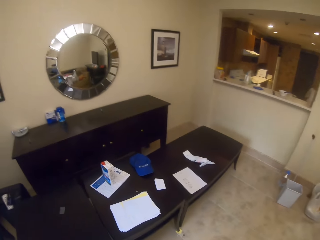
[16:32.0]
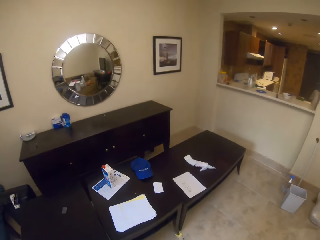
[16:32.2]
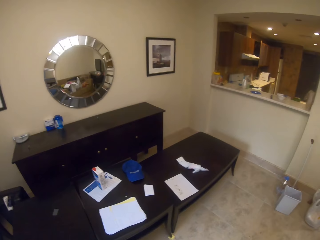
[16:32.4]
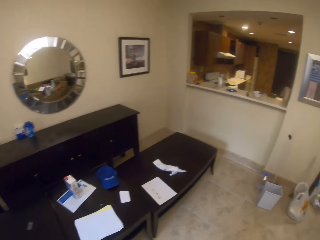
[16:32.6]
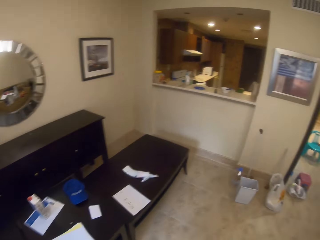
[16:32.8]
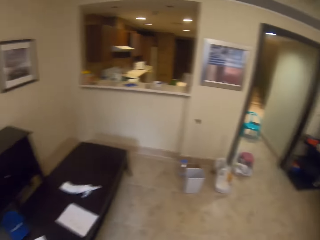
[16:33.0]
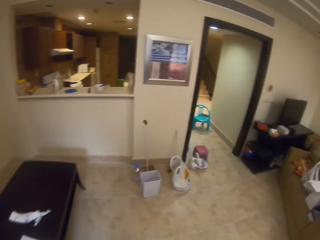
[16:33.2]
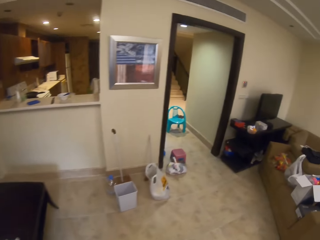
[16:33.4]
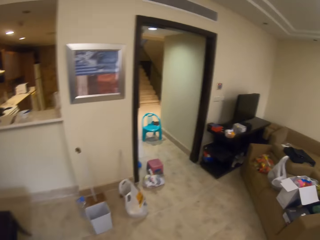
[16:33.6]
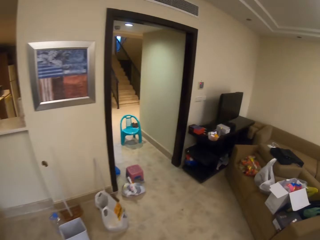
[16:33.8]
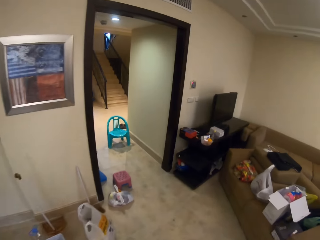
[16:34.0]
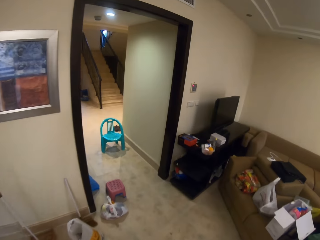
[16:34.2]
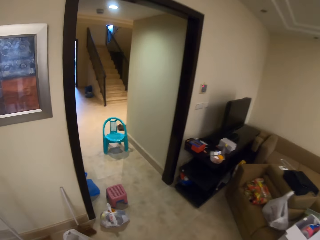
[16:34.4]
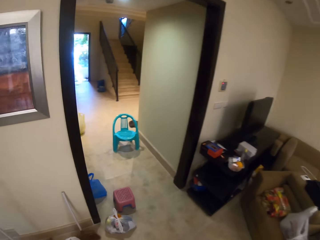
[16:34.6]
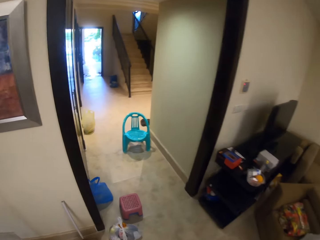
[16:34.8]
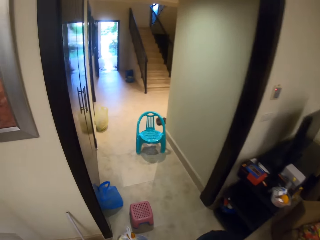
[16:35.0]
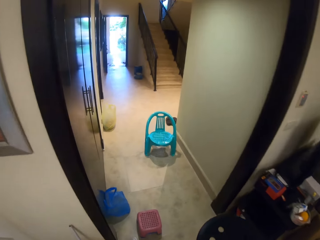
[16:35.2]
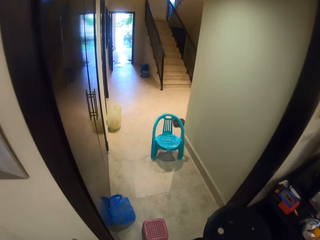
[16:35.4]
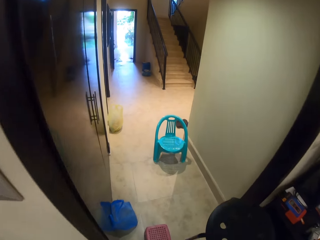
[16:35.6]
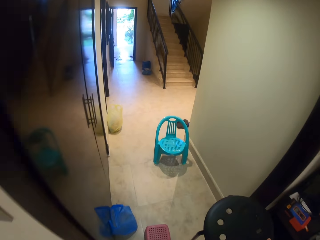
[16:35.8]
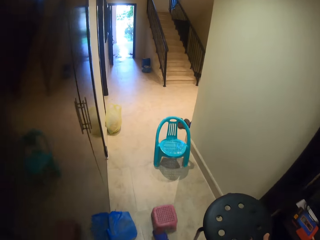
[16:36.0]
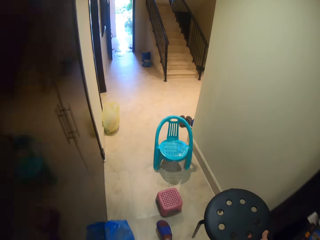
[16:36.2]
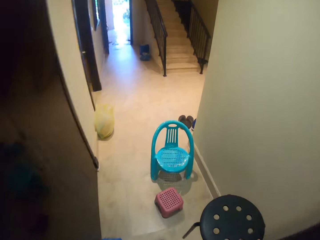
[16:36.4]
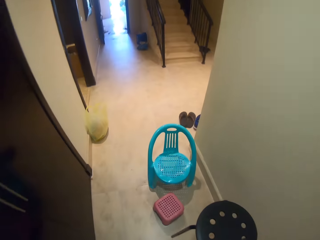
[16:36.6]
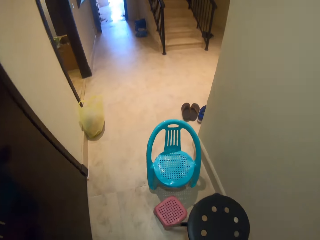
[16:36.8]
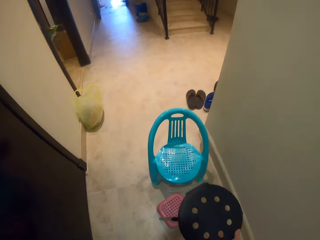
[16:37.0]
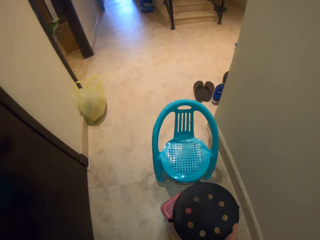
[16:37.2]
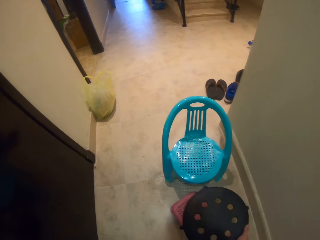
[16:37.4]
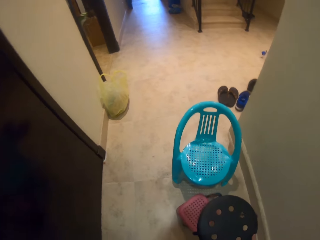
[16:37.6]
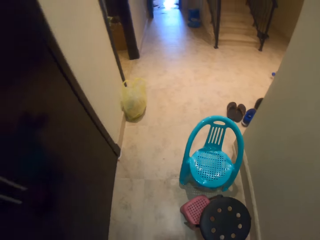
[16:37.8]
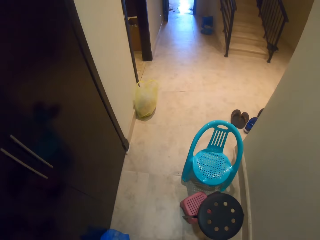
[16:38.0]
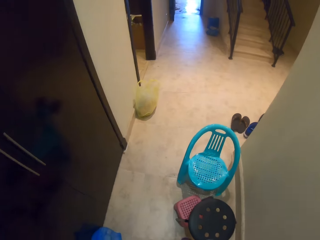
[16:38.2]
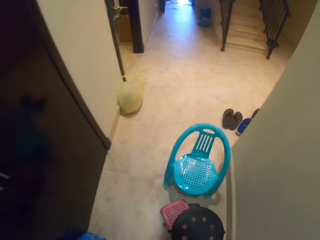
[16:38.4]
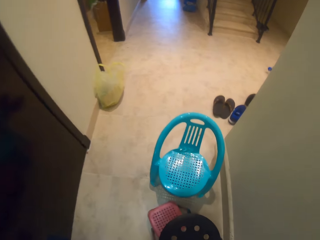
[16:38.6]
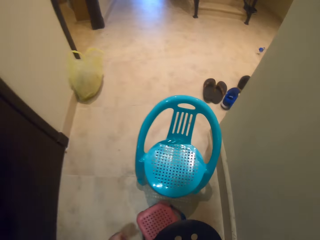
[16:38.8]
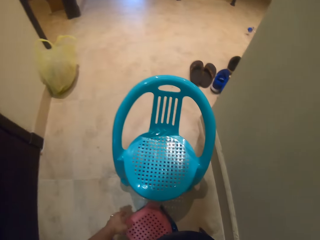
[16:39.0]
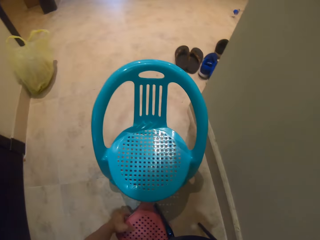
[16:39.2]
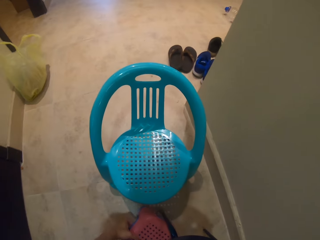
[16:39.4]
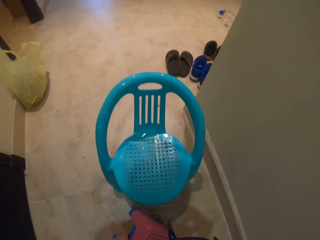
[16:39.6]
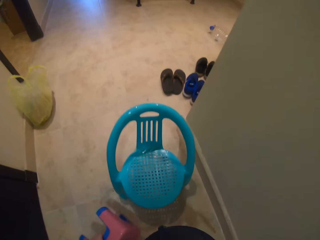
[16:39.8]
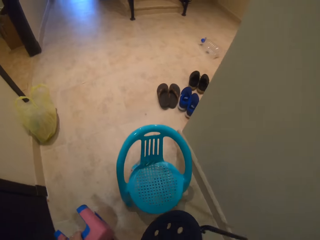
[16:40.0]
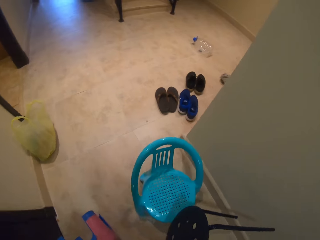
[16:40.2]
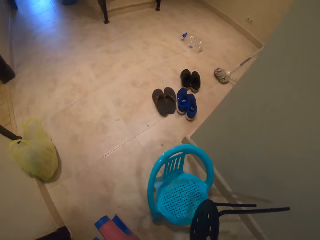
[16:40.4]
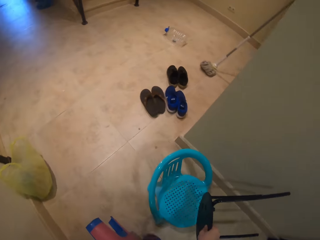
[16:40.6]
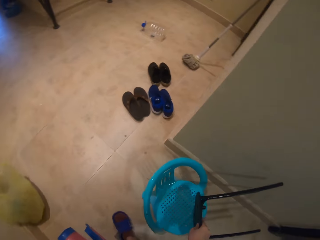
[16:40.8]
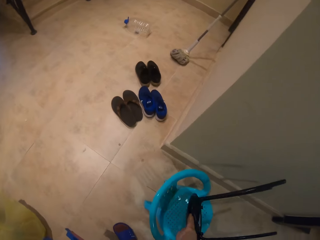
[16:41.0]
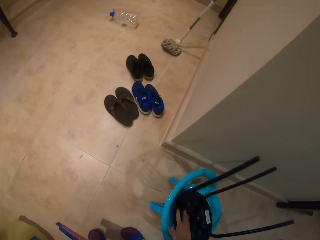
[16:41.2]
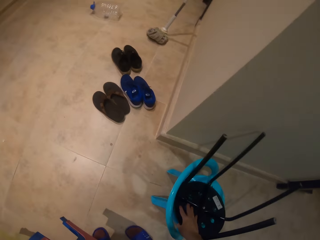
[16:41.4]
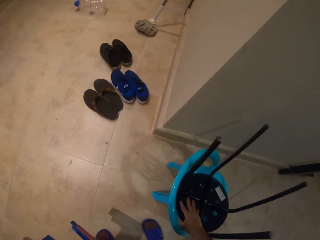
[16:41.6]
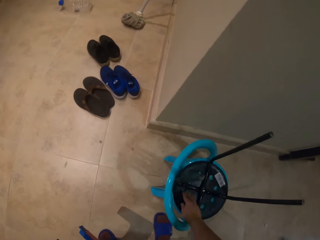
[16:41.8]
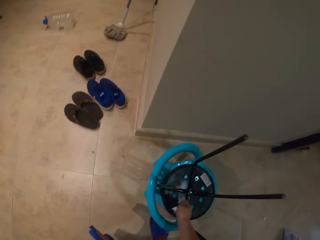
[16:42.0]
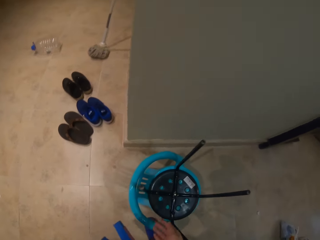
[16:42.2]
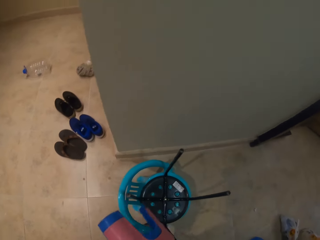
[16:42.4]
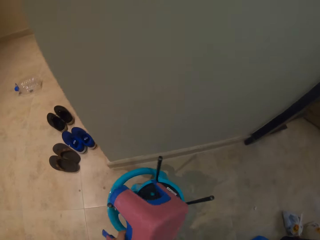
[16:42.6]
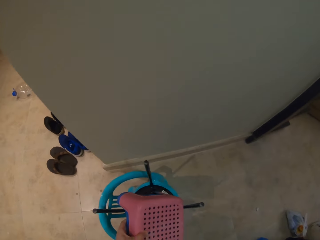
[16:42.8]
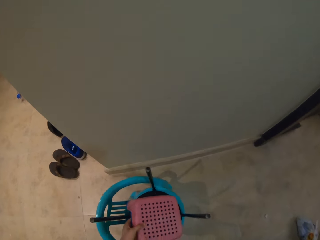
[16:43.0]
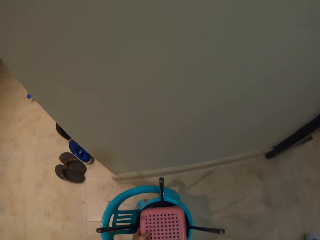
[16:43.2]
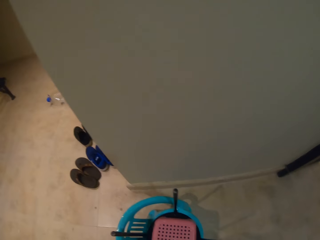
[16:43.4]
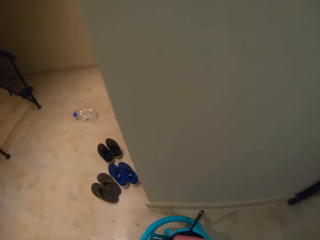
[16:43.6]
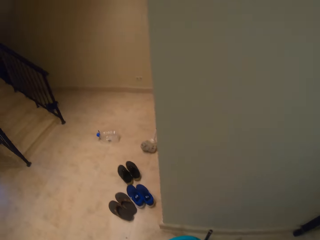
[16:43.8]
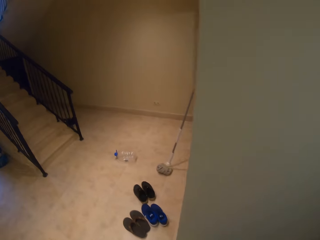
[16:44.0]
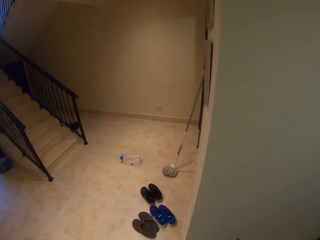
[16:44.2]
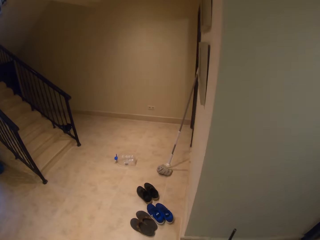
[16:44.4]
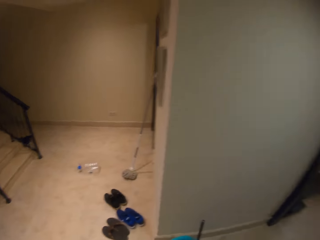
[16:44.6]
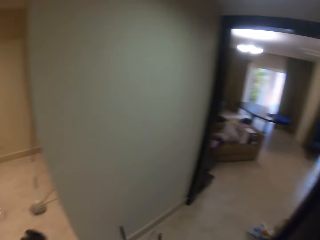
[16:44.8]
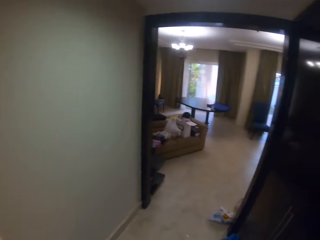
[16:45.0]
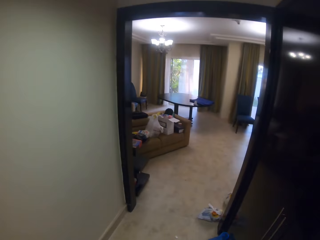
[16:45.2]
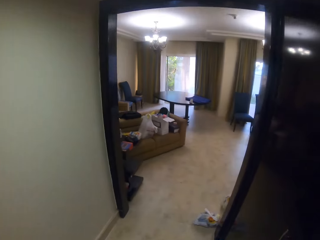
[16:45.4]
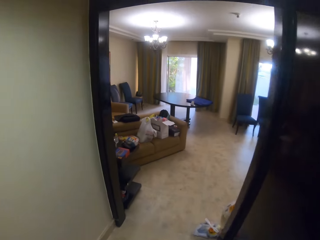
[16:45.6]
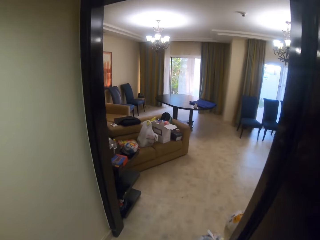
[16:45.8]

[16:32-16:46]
The camera wearer walks forward. They push a stool with the foot. They walk in the house. They walk in the house again. They put the stool down. They pick up plastic seats or stools. They walk in the house. They place a black stool on a blue chair. They walk in the house. They place a pink stool on the black one. They walk in the house.

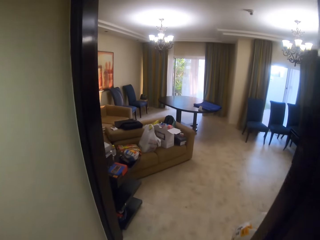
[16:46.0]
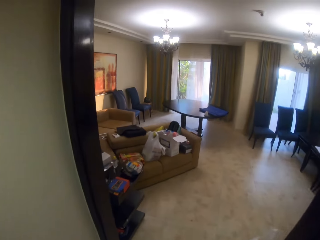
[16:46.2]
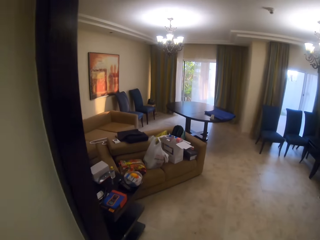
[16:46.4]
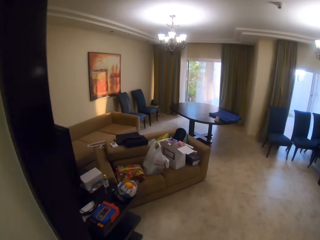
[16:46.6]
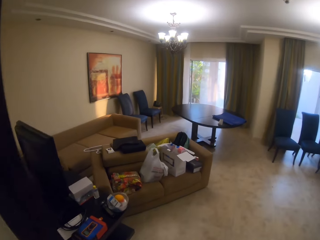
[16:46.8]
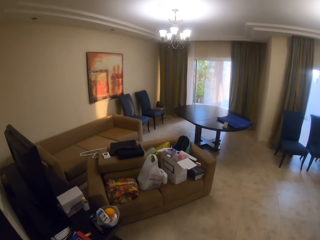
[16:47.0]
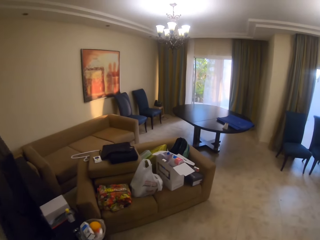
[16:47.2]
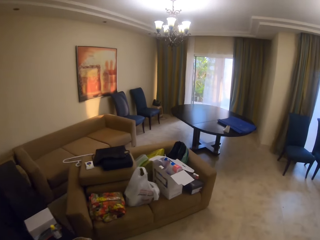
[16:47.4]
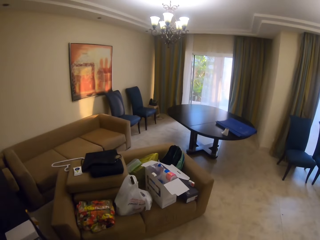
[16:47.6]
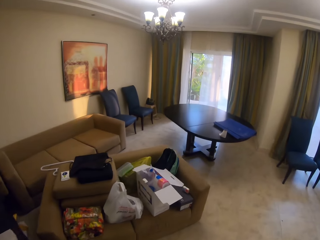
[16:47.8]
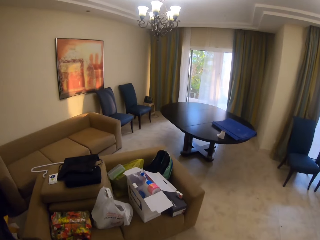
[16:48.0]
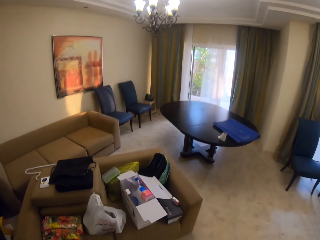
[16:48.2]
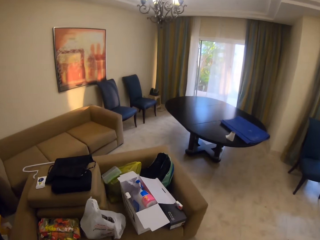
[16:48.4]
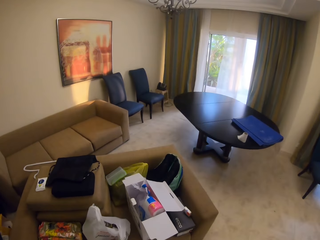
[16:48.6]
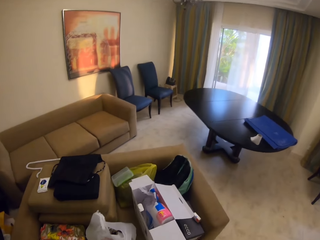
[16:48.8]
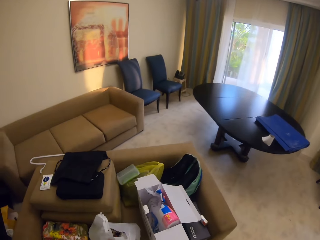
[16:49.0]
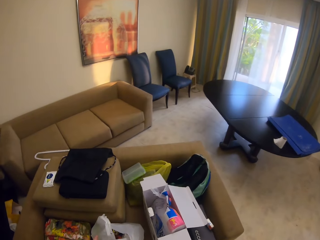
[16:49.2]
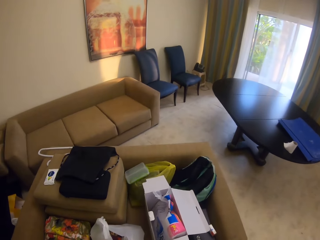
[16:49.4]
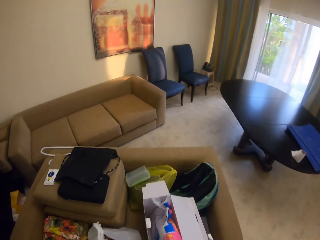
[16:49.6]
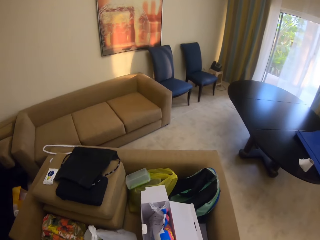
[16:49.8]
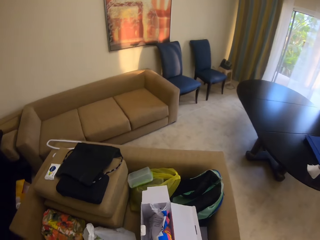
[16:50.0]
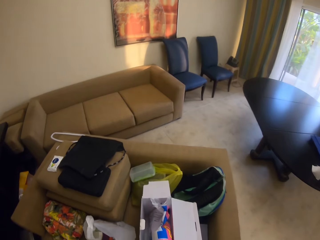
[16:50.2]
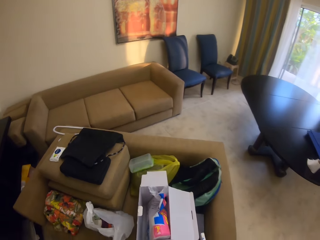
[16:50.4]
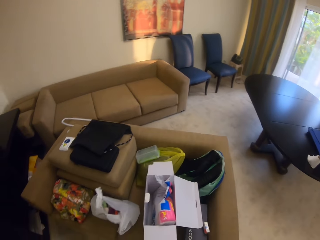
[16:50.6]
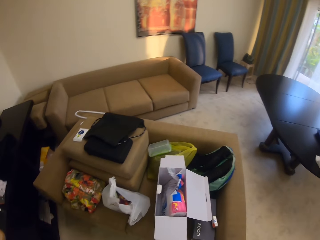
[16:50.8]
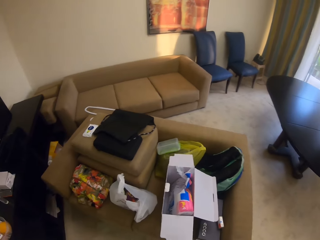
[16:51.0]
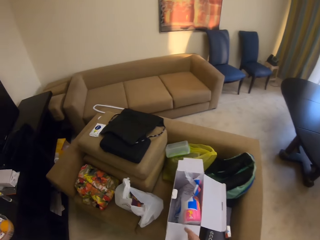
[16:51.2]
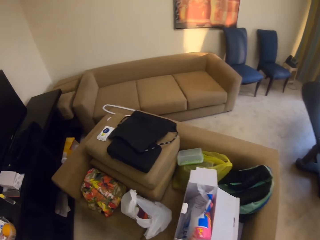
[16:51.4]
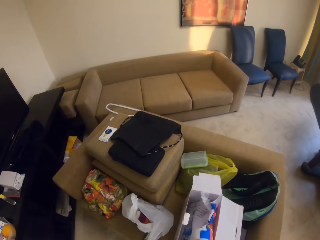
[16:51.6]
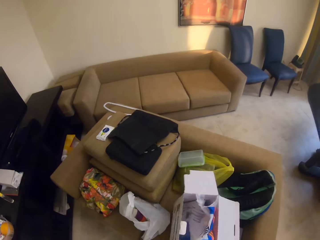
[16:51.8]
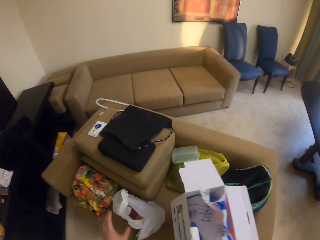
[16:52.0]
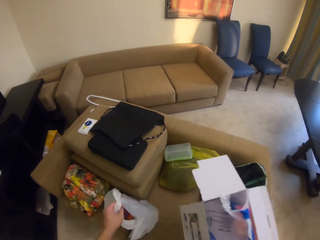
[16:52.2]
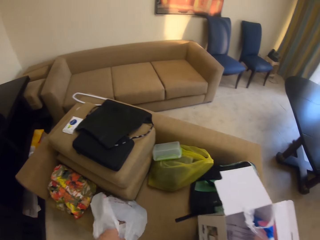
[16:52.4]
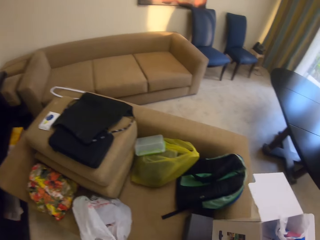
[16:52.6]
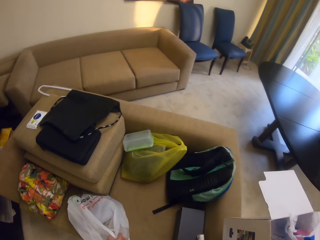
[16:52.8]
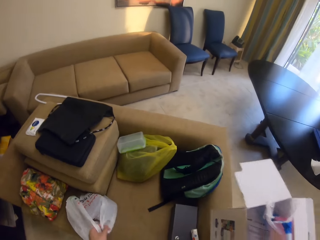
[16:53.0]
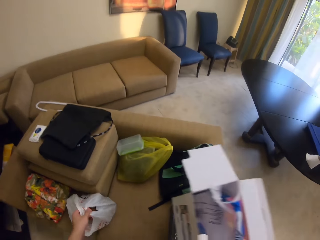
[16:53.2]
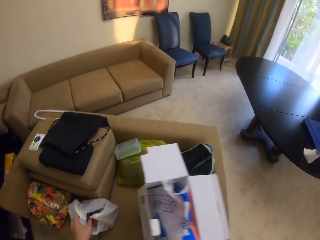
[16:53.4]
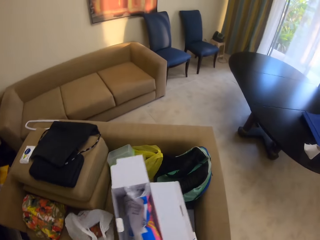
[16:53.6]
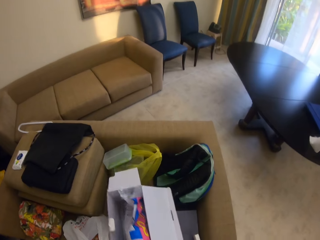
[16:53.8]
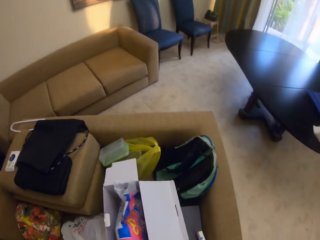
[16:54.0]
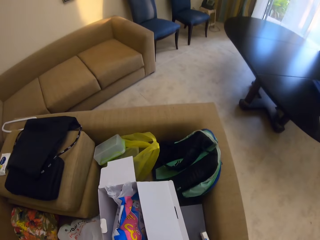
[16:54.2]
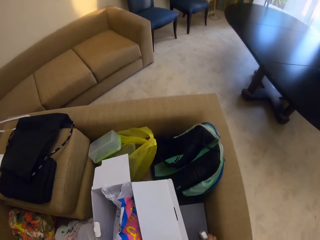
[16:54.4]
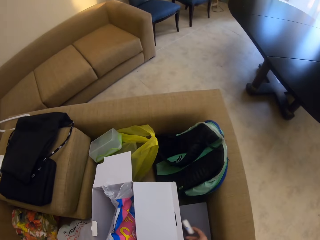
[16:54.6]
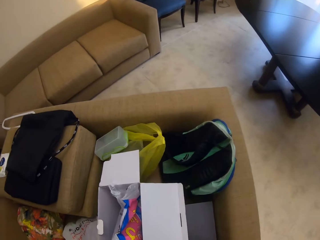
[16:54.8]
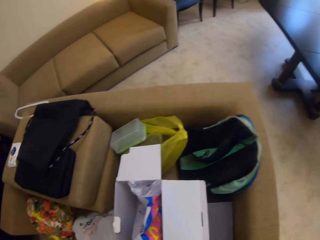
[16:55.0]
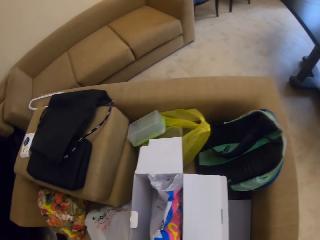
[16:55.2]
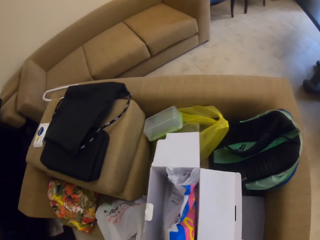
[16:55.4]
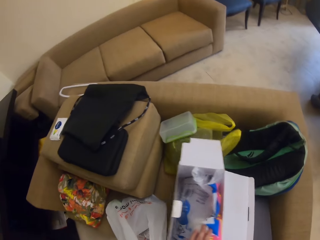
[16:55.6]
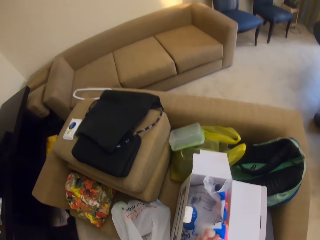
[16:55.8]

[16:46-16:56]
The camera wearer enters the living room. They pick up a carton box. They pick up a plastic bag. They place the carton box on the couch. They pick up a packet of pocket tissue.
